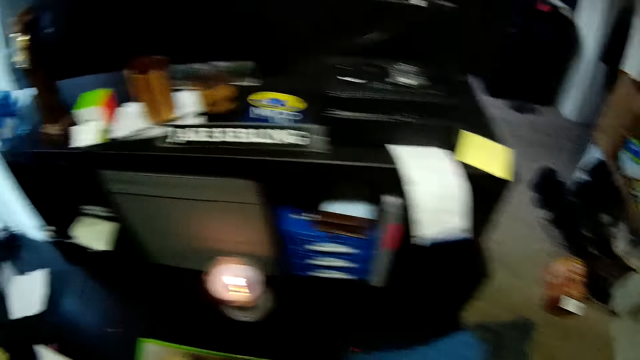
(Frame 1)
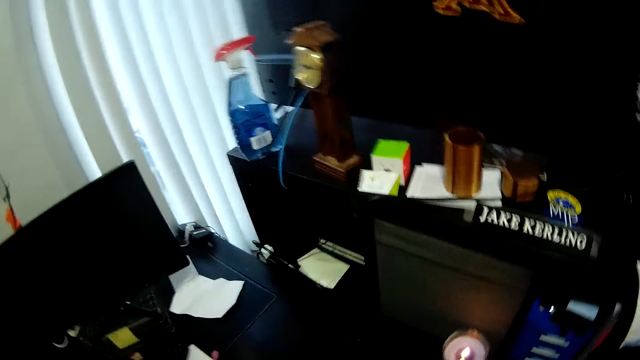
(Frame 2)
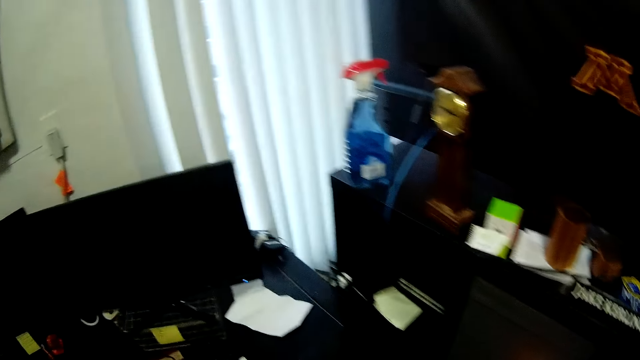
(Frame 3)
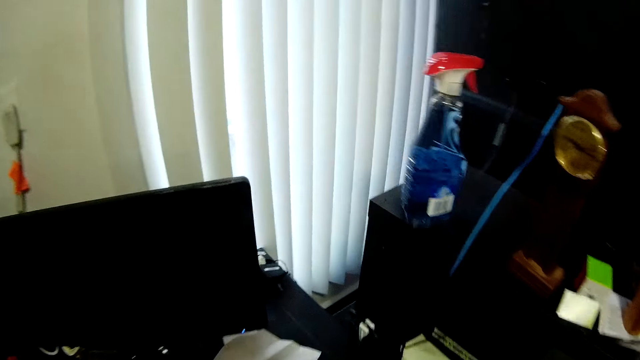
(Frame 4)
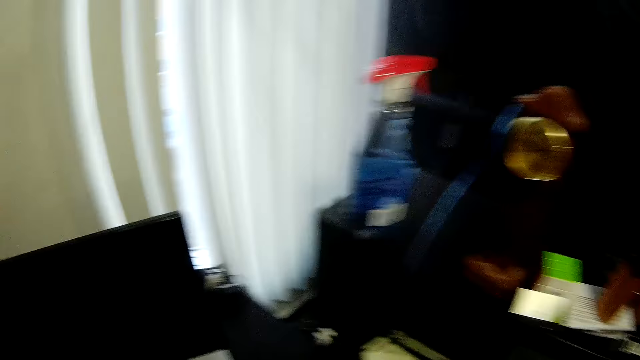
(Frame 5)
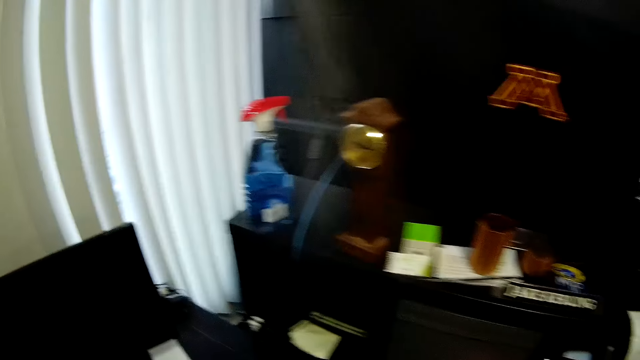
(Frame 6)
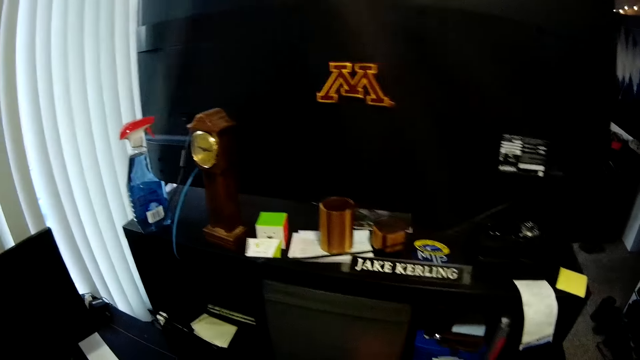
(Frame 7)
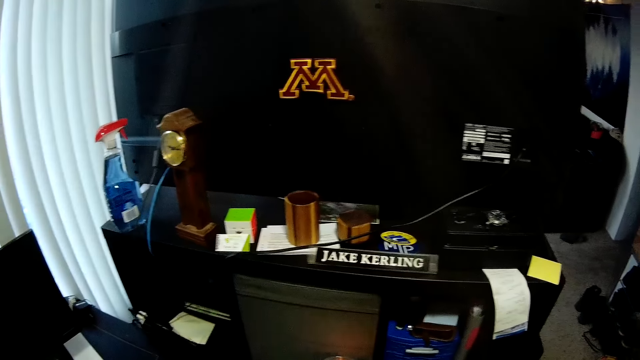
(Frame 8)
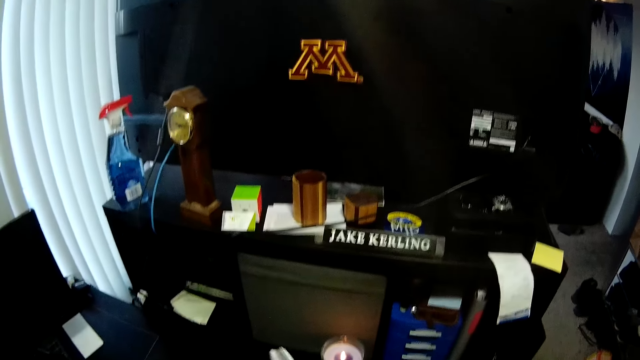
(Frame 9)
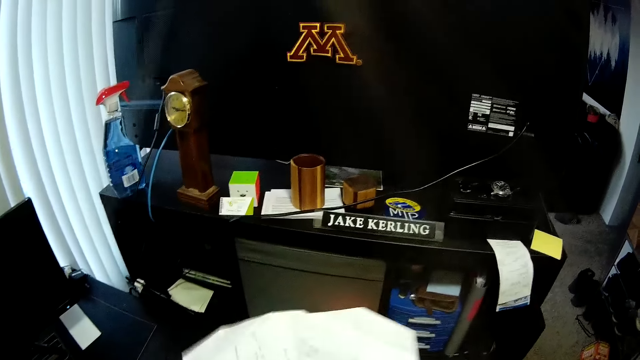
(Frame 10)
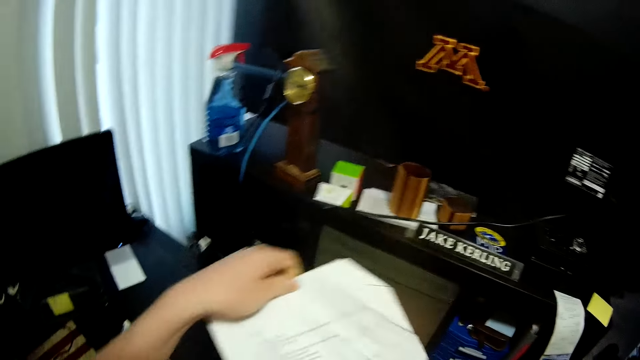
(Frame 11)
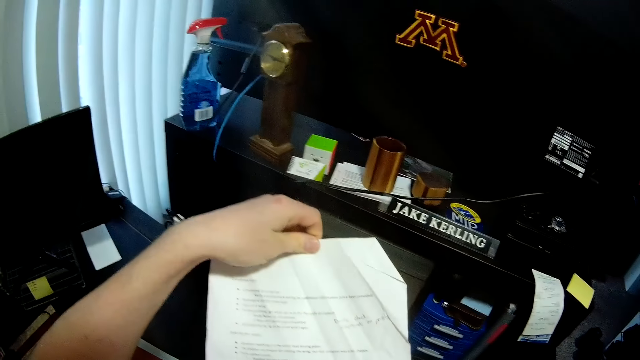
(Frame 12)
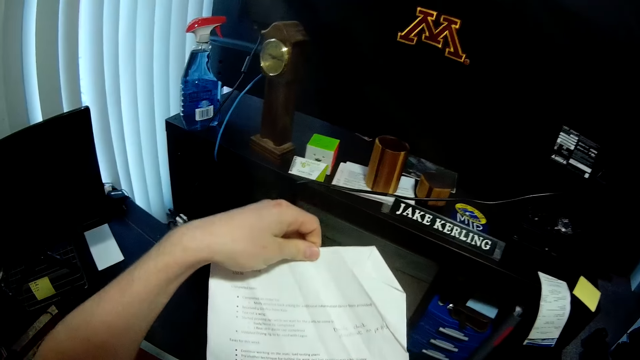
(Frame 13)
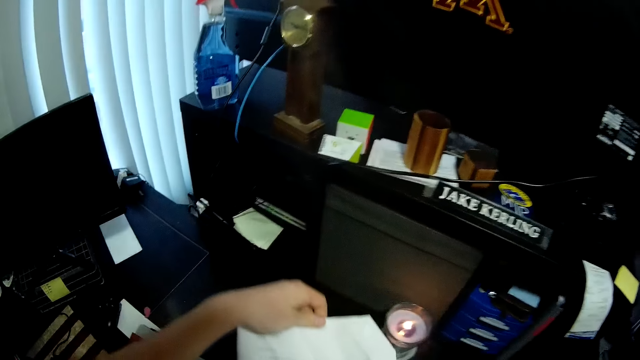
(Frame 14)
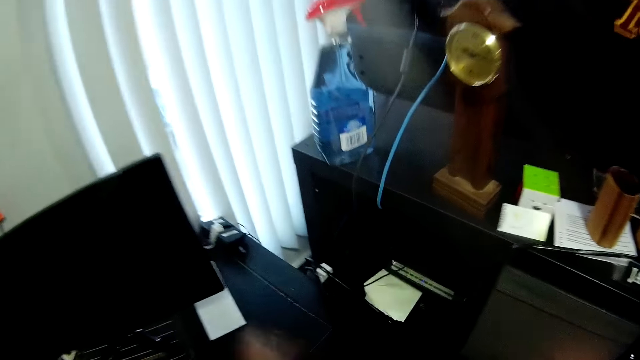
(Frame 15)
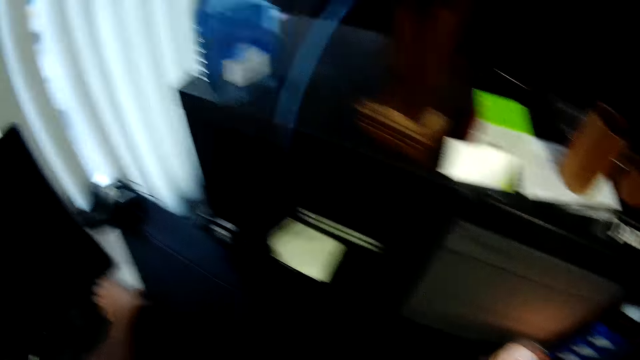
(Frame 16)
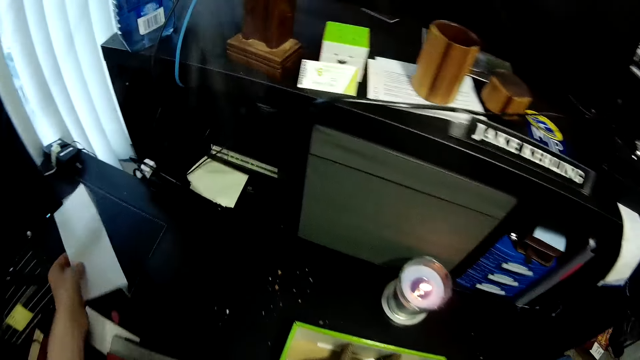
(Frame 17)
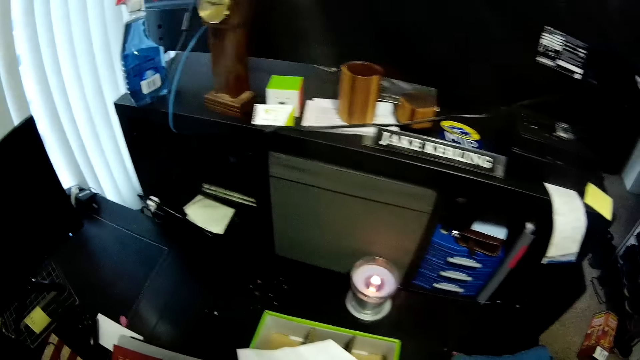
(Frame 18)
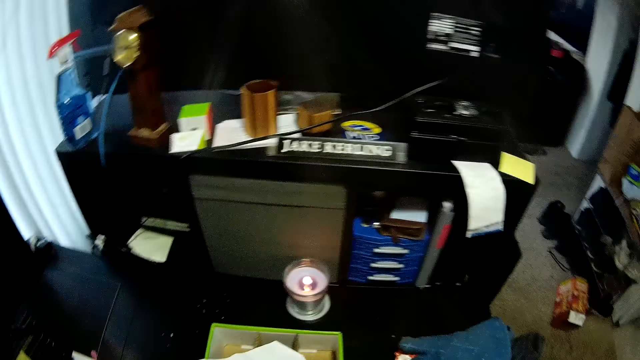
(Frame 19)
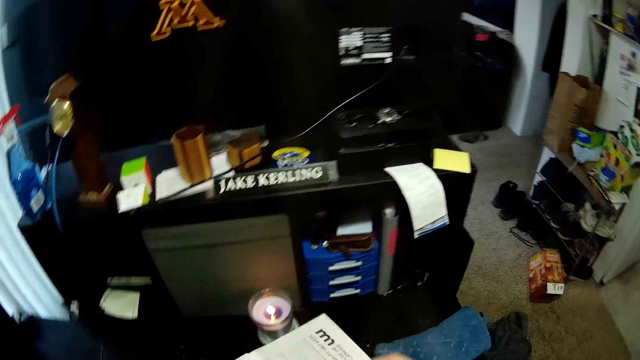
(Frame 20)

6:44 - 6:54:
The camera wearer picks up the paper from the table. He unfolds the paper. He reads from the paper. He picks up another paper from the table with his left hand.

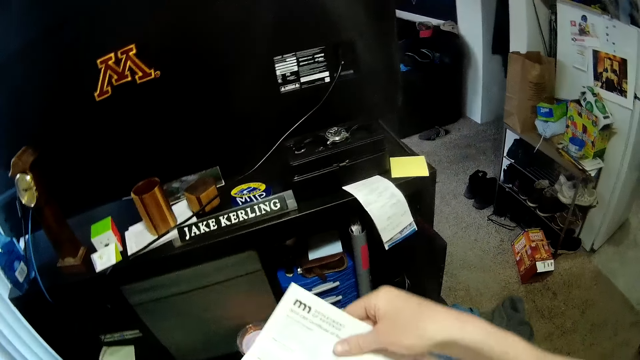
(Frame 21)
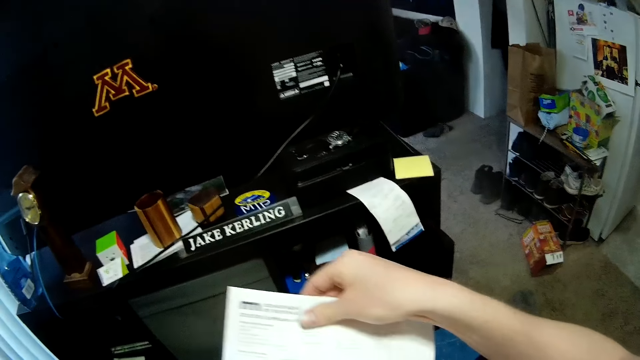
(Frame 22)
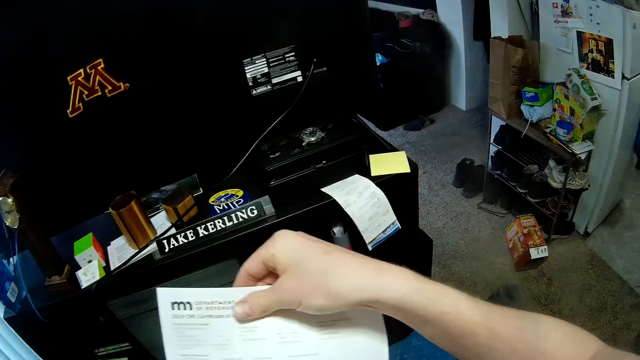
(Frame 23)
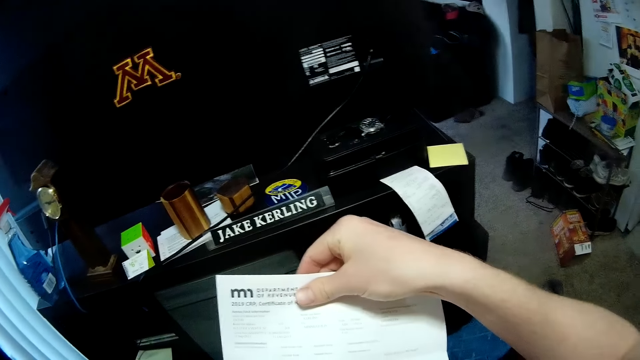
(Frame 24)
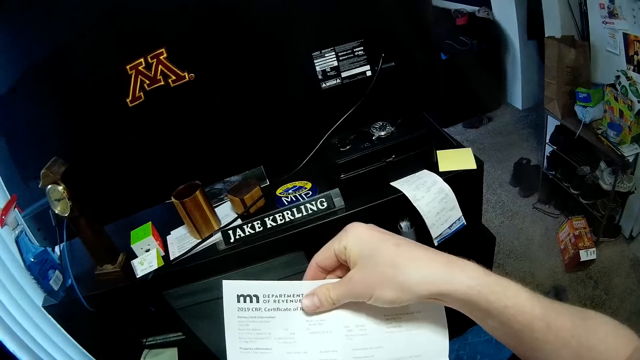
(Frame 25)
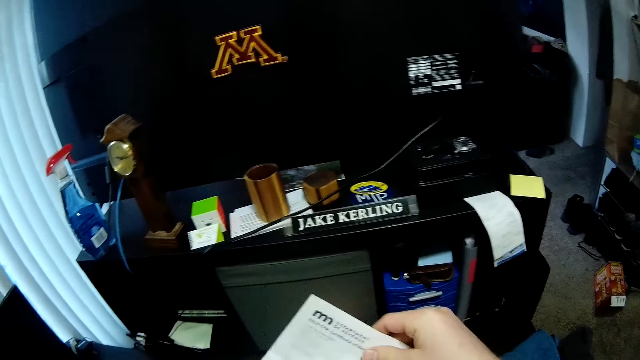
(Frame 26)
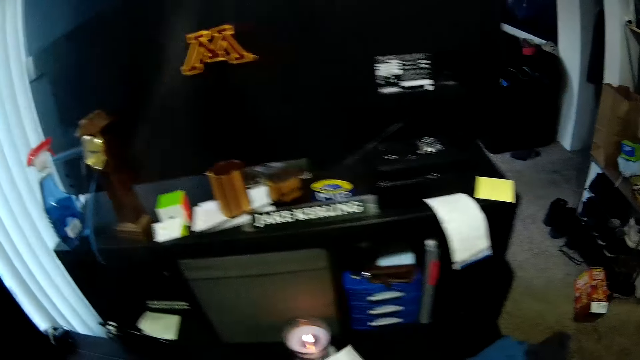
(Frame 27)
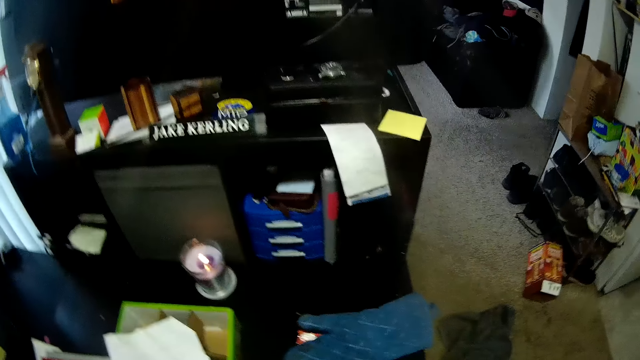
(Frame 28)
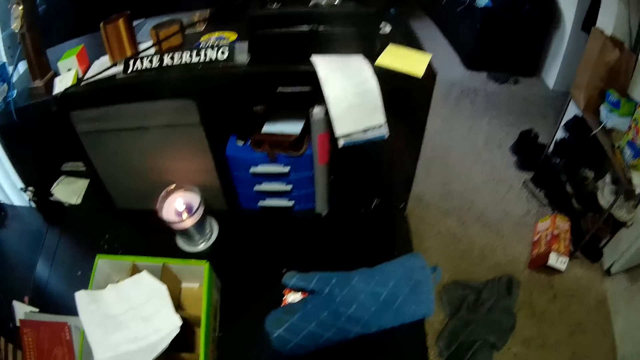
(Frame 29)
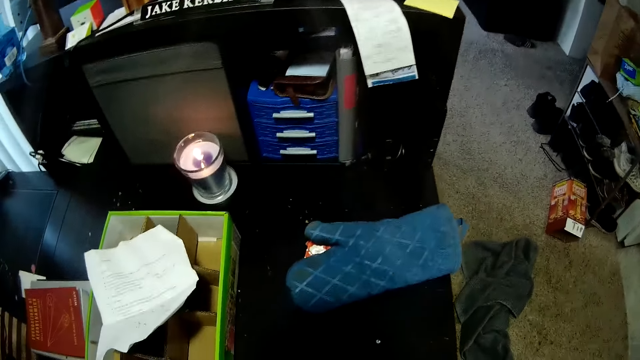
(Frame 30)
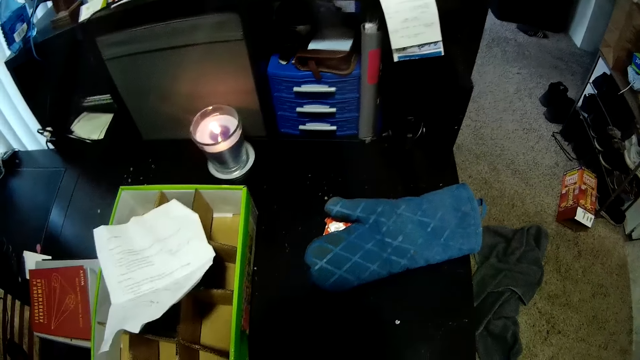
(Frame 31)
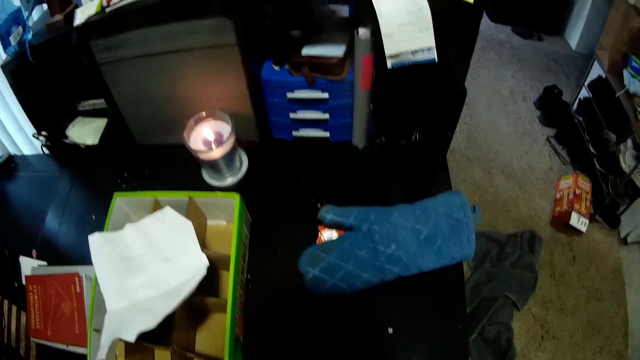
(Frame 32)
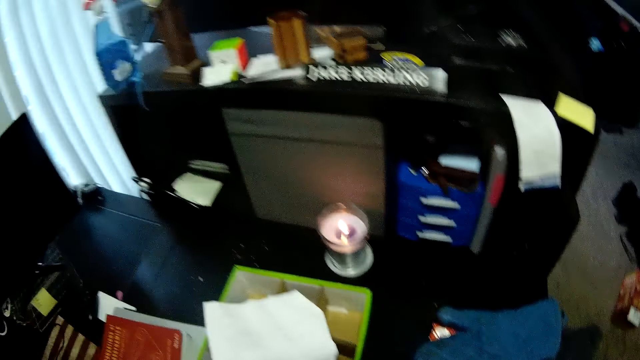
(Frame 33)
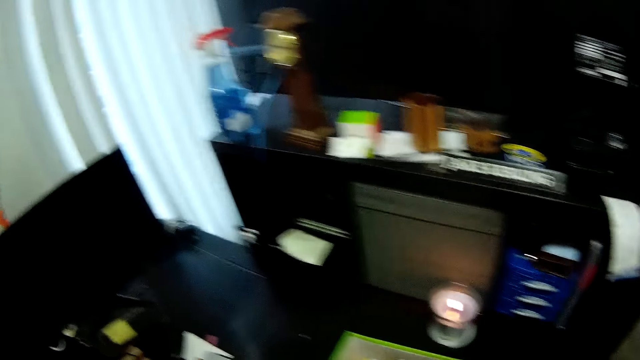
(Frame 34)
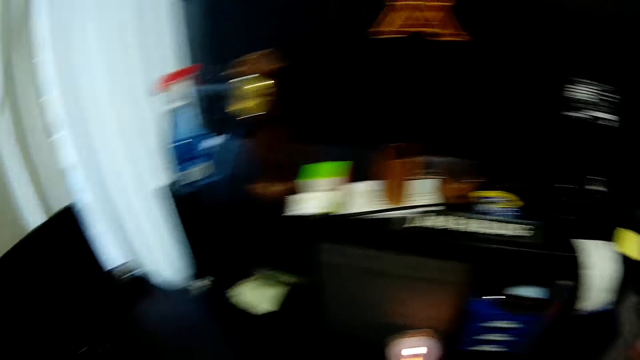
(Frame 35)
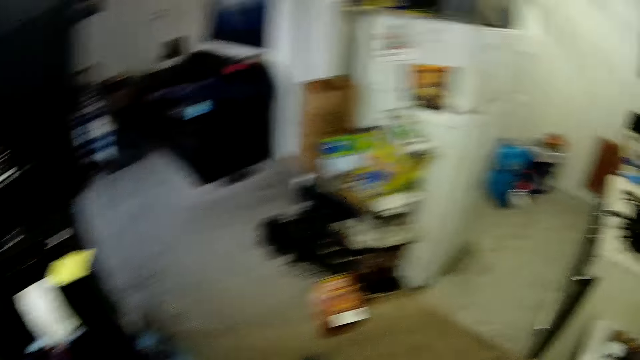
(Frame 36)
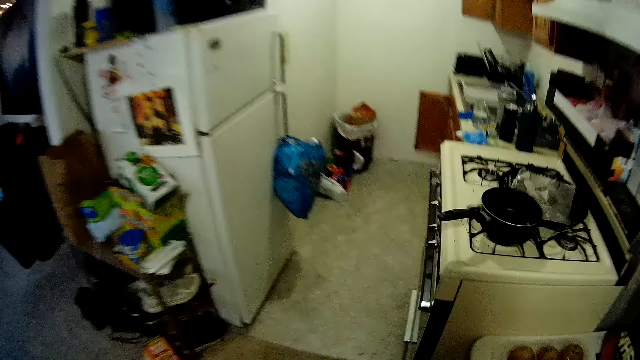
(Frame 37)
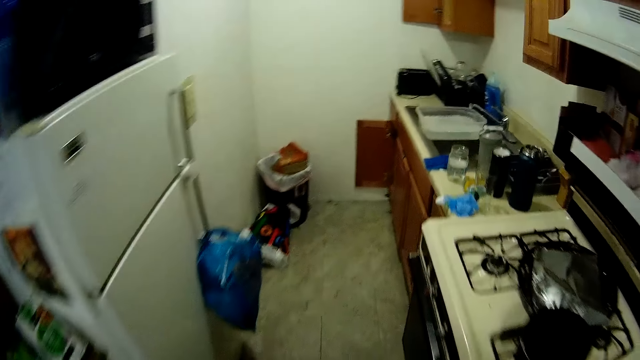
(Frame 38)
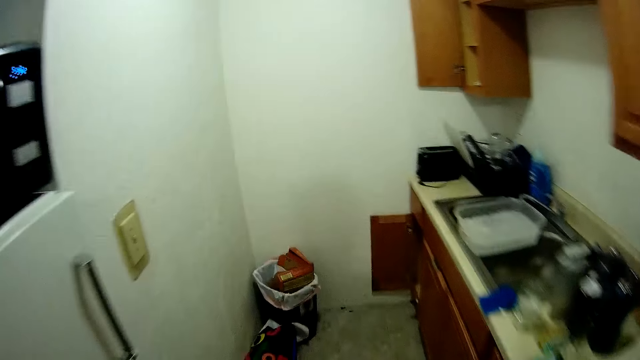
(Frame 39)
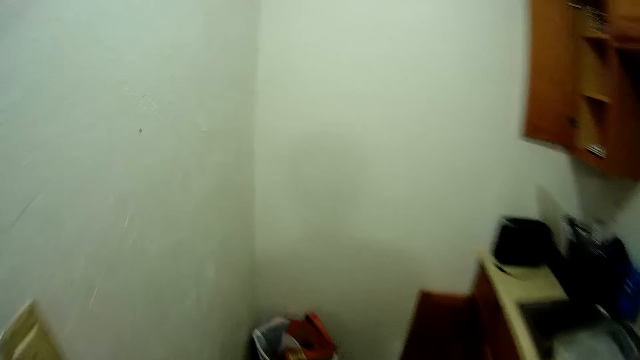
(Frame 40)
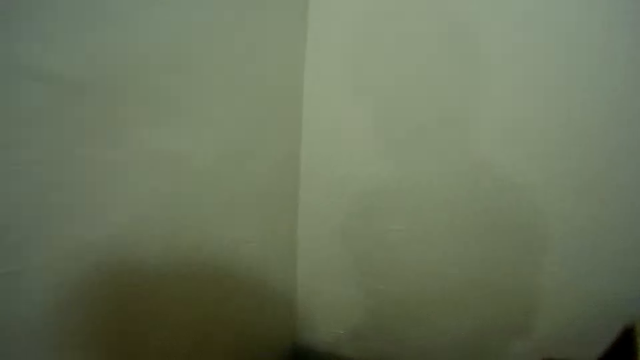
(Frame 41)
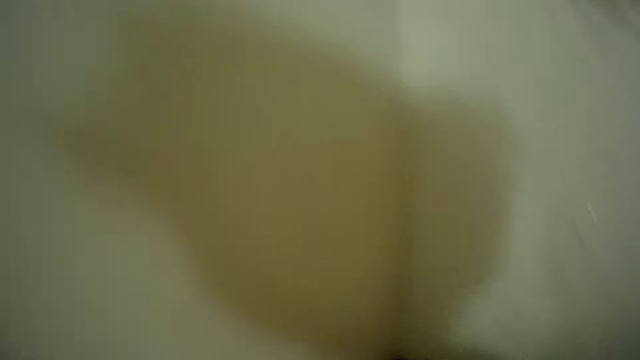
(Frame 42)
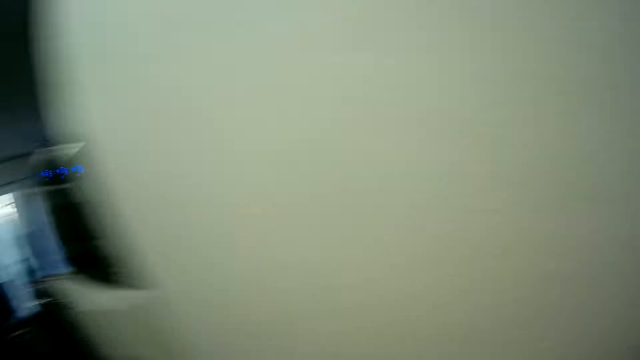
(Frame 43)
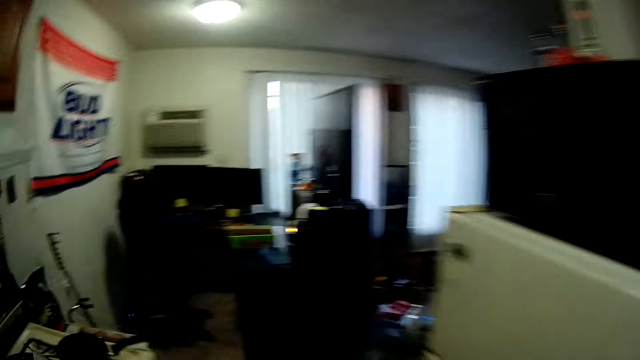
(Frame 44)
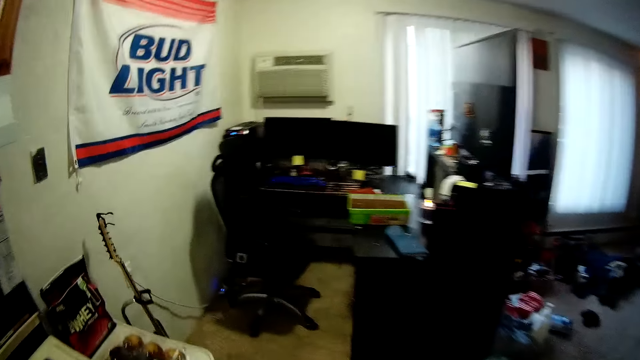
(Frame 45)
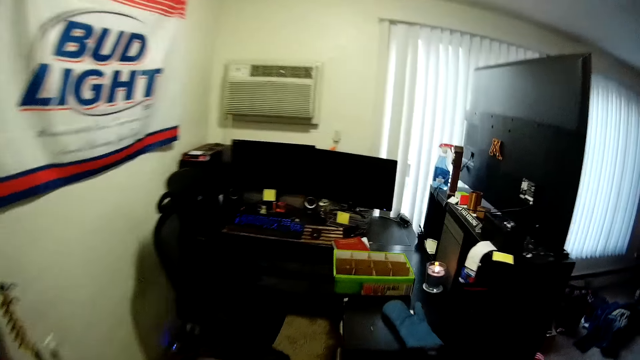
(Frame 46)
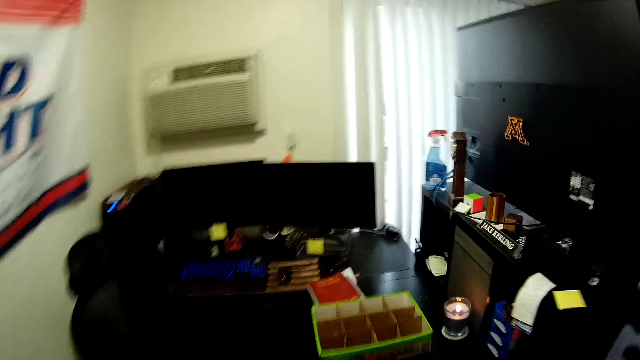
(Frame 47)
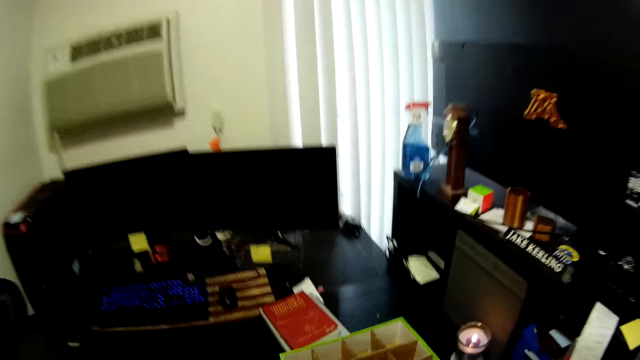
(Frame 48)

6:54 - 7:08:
The camera wearer reads from a paper. They unfold the paper. They lower the paper. They look around the room. They walk around the room. They drop the paper in the dust bin. They walk around the room.
